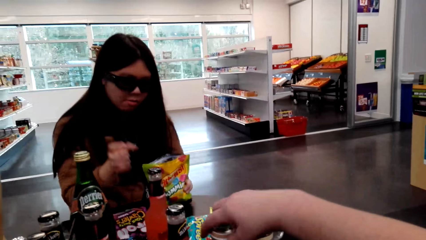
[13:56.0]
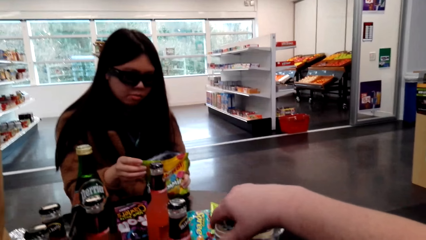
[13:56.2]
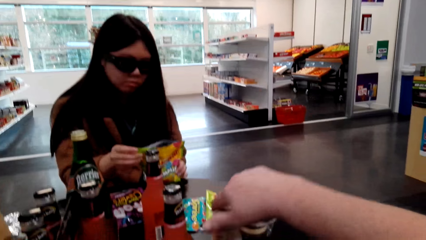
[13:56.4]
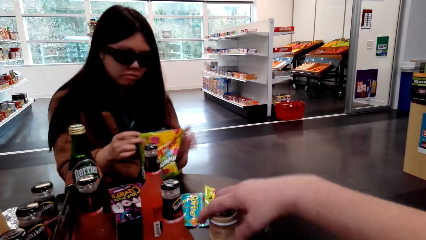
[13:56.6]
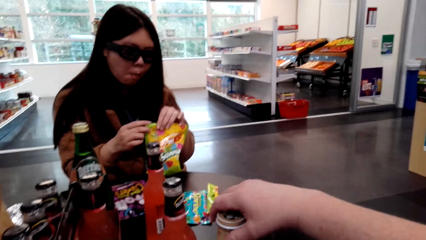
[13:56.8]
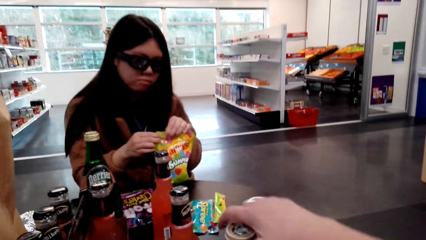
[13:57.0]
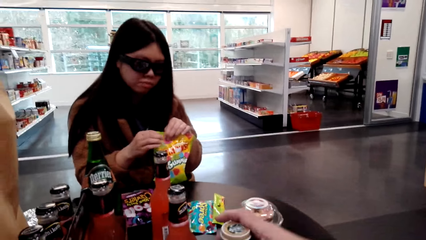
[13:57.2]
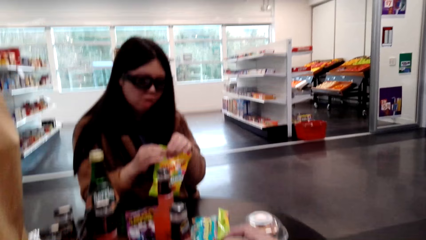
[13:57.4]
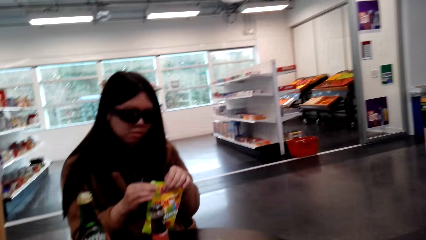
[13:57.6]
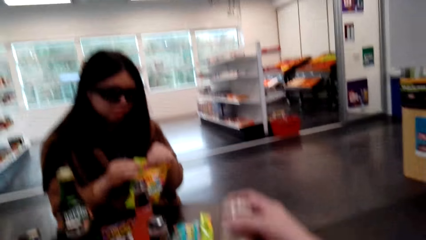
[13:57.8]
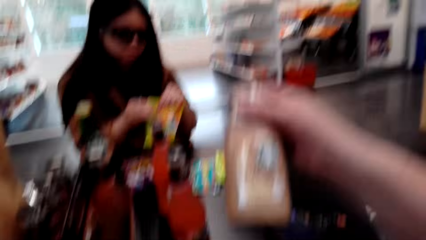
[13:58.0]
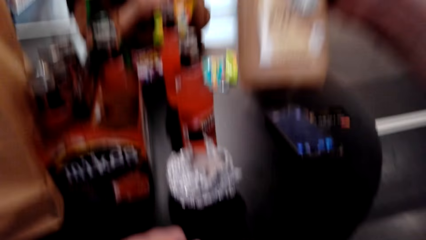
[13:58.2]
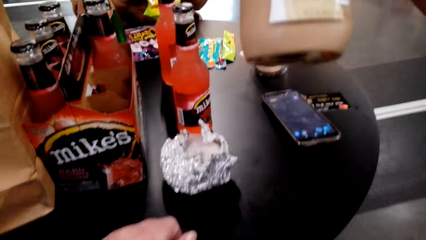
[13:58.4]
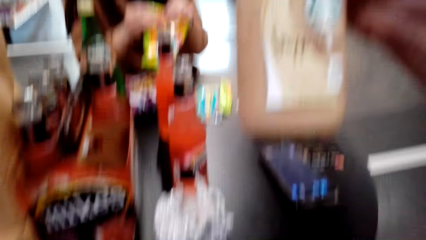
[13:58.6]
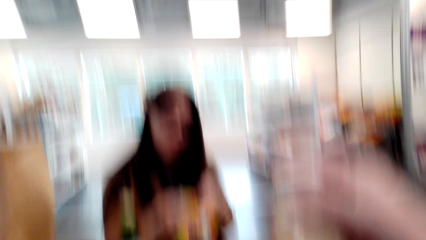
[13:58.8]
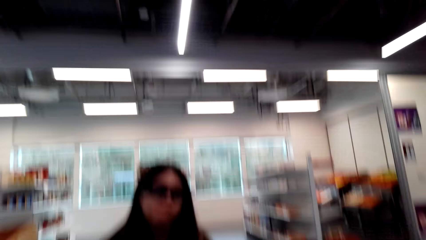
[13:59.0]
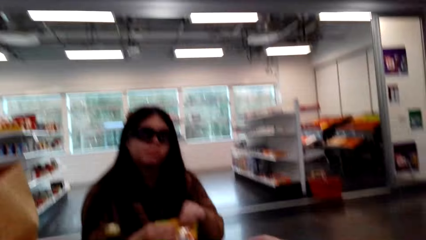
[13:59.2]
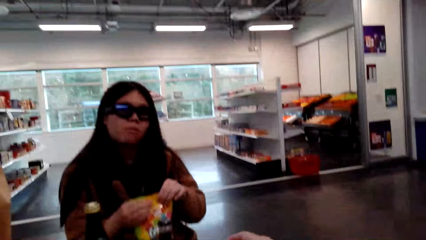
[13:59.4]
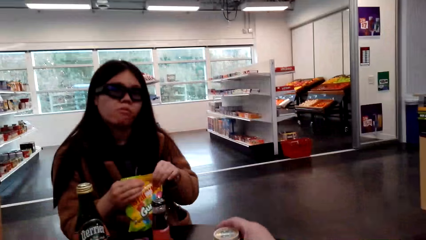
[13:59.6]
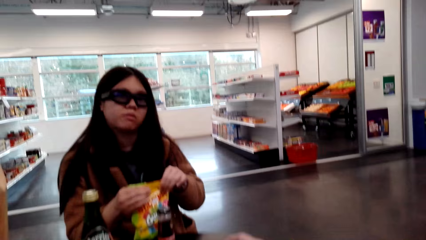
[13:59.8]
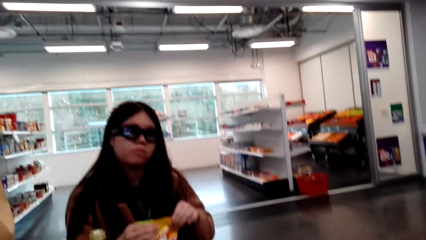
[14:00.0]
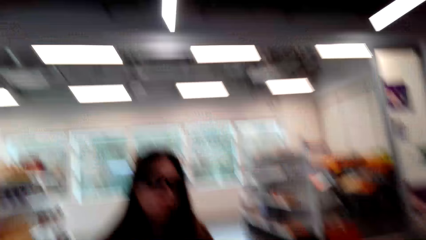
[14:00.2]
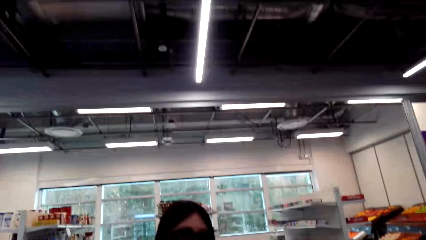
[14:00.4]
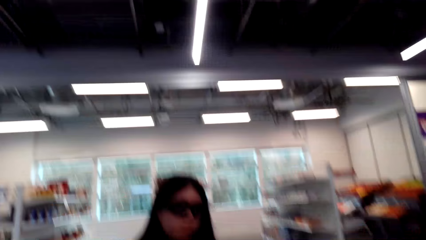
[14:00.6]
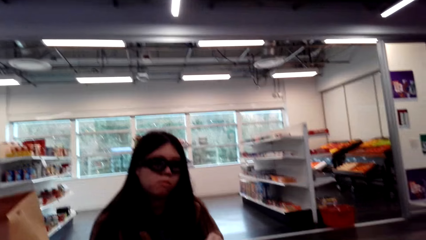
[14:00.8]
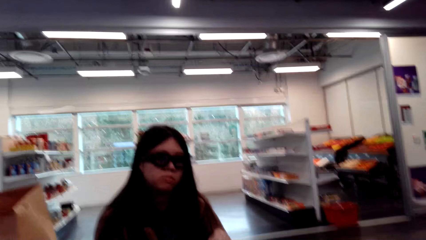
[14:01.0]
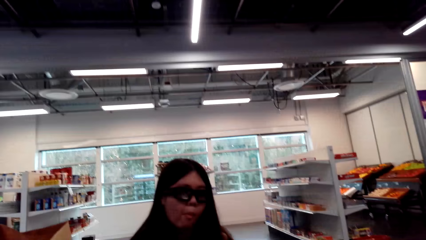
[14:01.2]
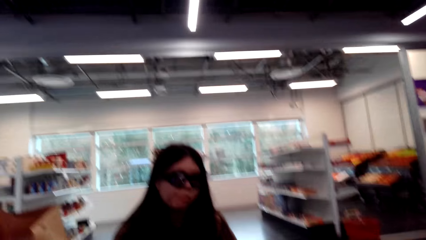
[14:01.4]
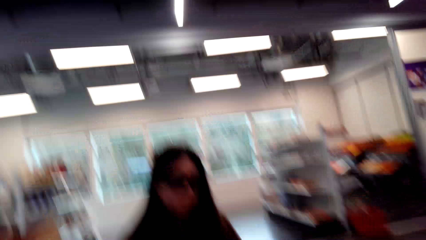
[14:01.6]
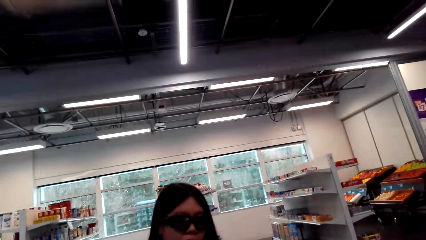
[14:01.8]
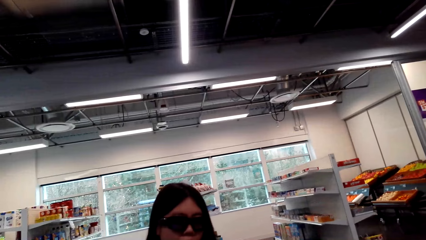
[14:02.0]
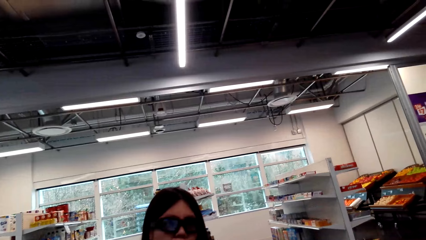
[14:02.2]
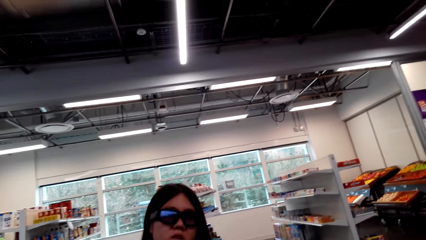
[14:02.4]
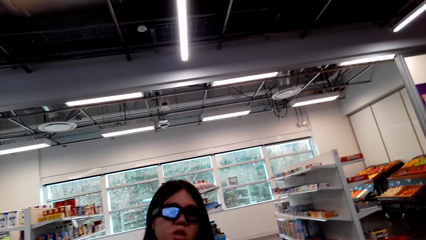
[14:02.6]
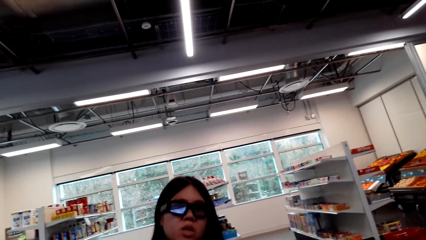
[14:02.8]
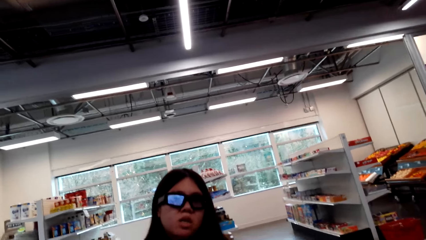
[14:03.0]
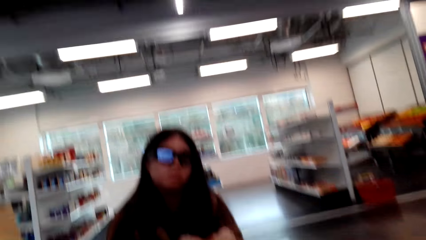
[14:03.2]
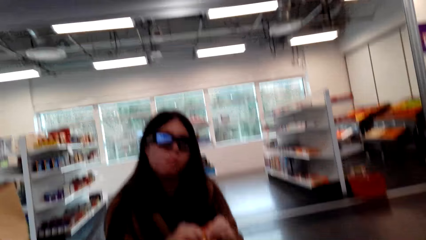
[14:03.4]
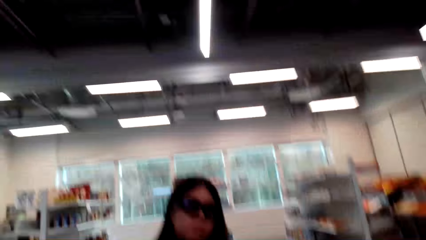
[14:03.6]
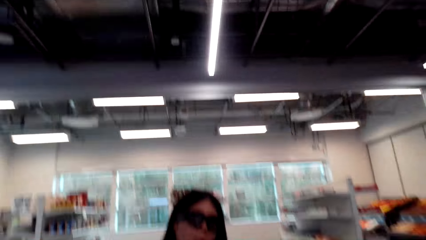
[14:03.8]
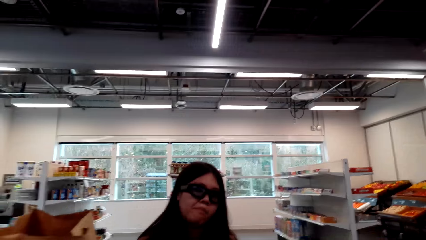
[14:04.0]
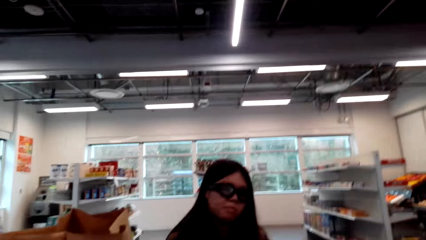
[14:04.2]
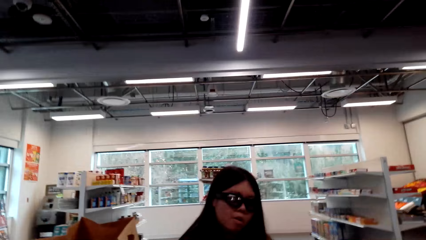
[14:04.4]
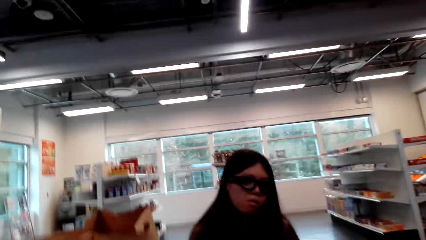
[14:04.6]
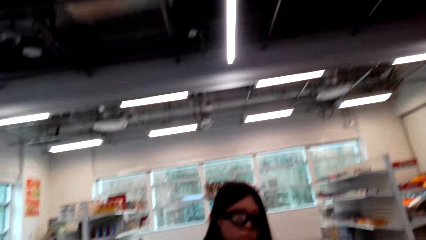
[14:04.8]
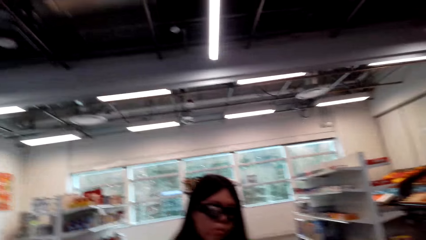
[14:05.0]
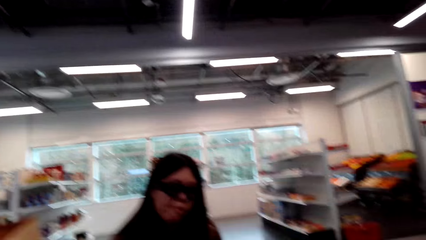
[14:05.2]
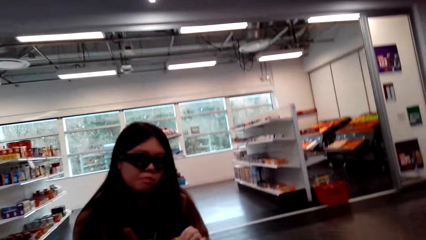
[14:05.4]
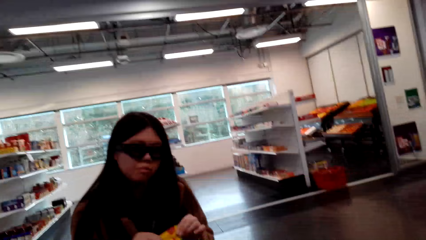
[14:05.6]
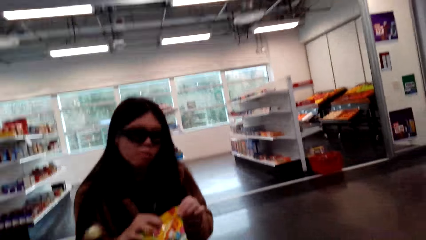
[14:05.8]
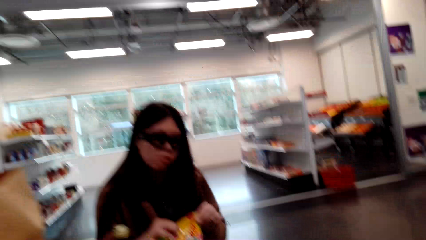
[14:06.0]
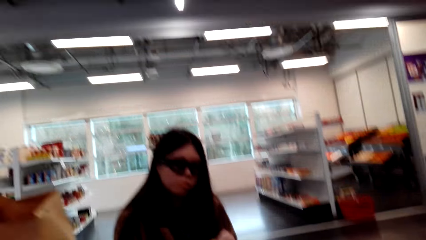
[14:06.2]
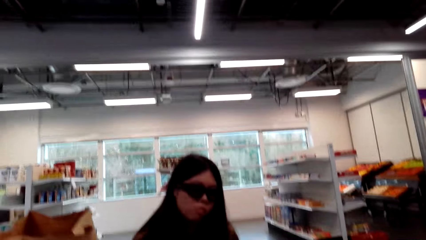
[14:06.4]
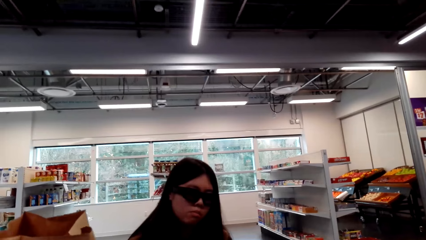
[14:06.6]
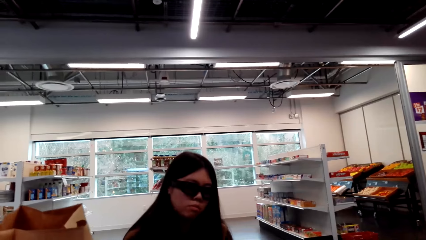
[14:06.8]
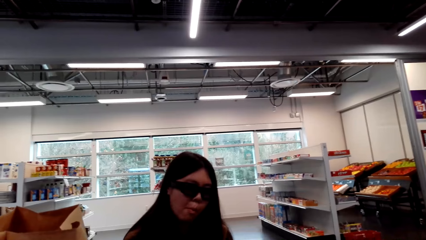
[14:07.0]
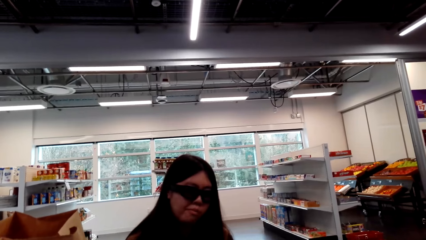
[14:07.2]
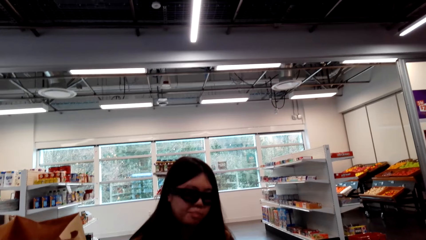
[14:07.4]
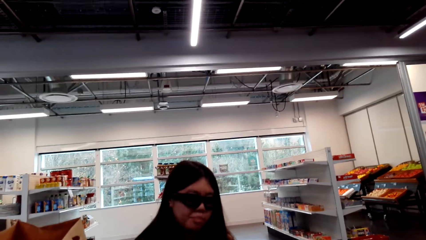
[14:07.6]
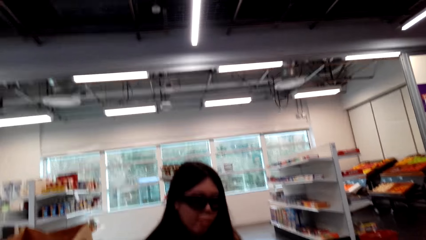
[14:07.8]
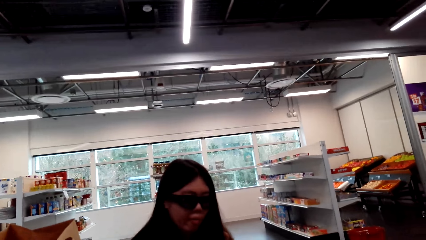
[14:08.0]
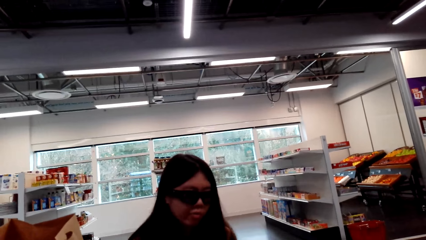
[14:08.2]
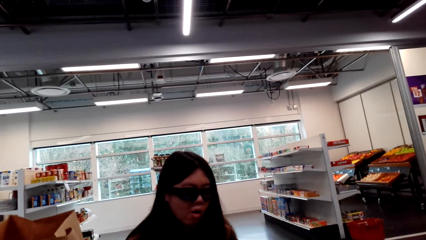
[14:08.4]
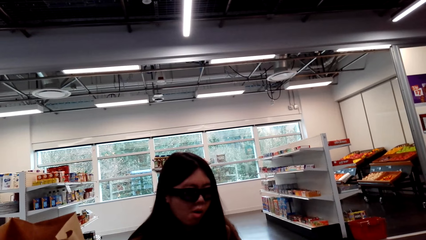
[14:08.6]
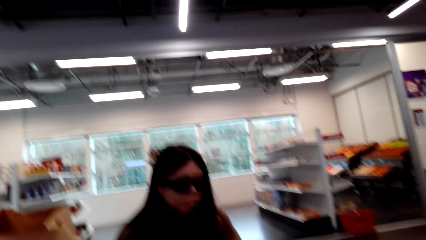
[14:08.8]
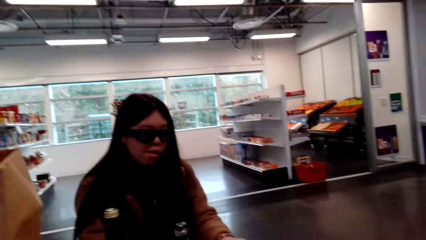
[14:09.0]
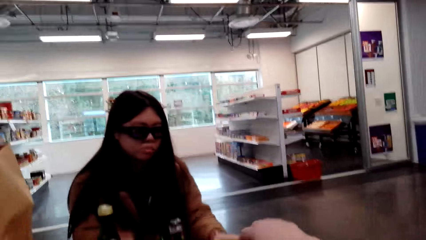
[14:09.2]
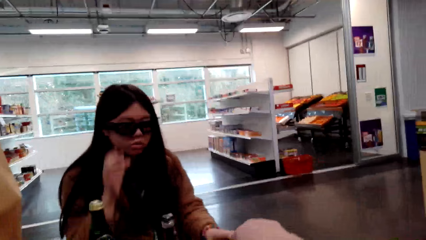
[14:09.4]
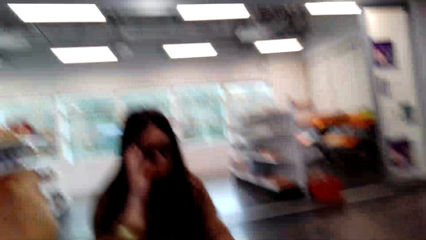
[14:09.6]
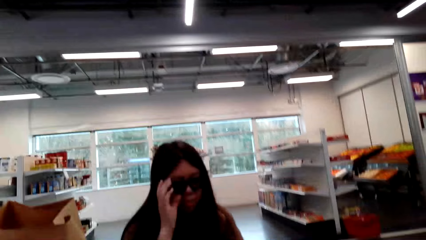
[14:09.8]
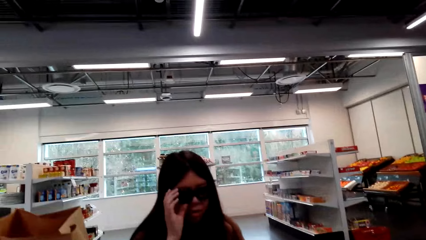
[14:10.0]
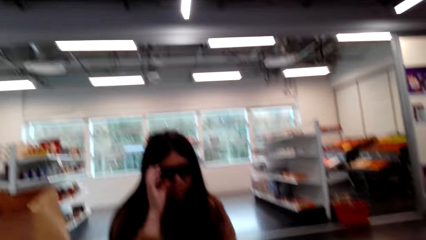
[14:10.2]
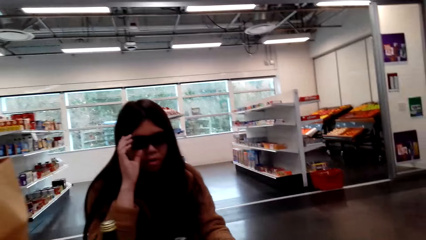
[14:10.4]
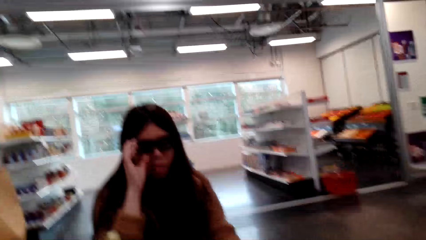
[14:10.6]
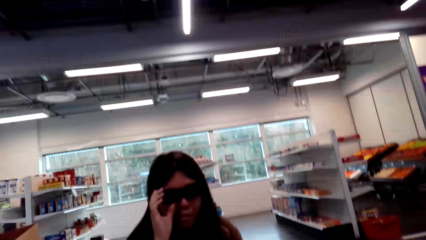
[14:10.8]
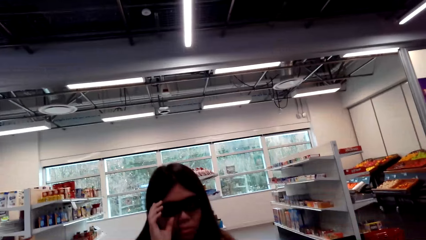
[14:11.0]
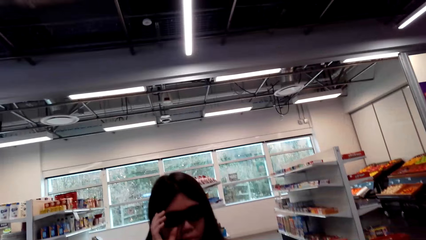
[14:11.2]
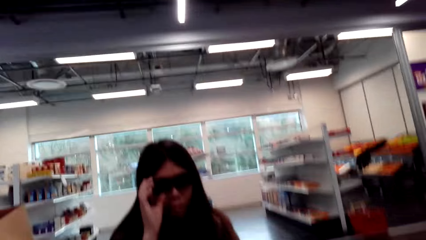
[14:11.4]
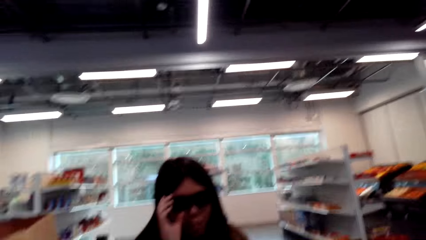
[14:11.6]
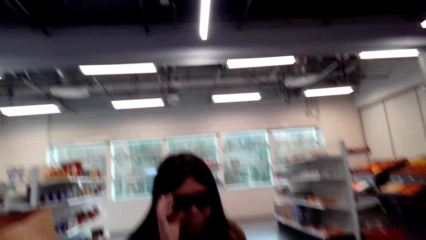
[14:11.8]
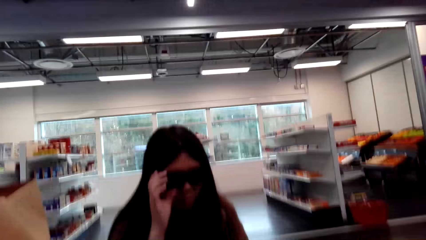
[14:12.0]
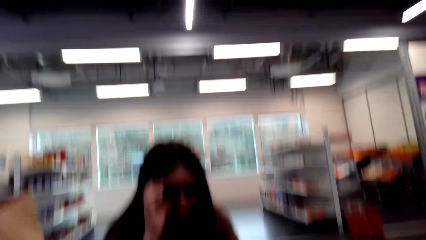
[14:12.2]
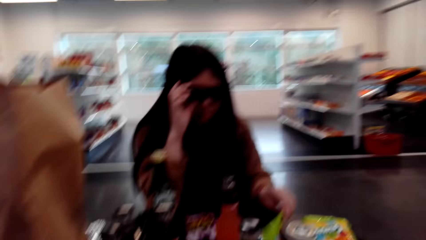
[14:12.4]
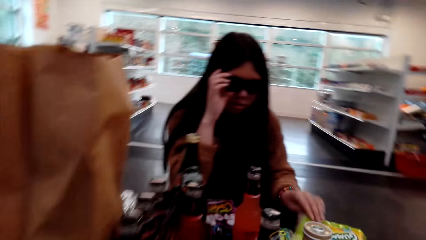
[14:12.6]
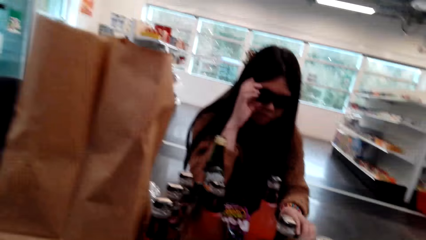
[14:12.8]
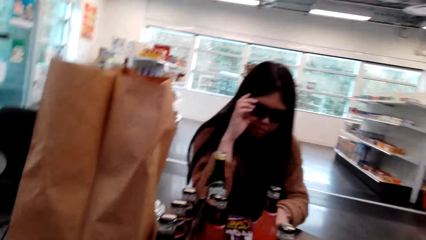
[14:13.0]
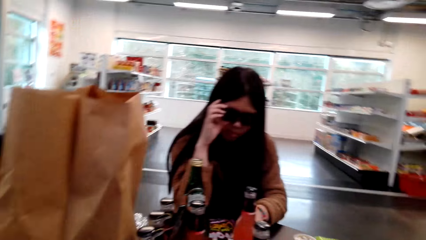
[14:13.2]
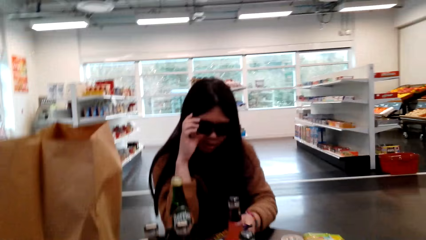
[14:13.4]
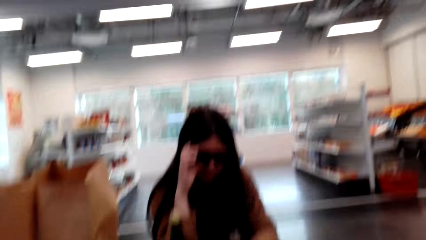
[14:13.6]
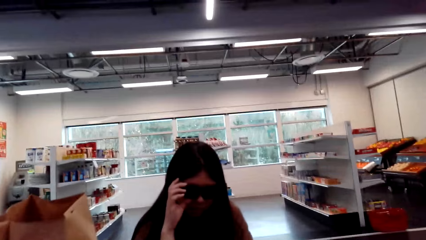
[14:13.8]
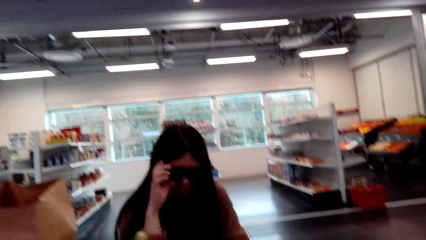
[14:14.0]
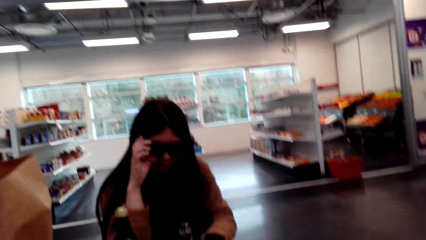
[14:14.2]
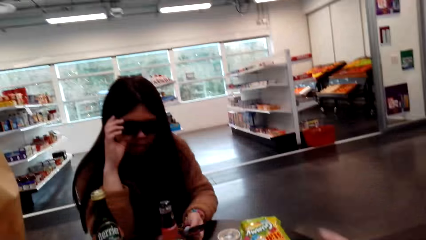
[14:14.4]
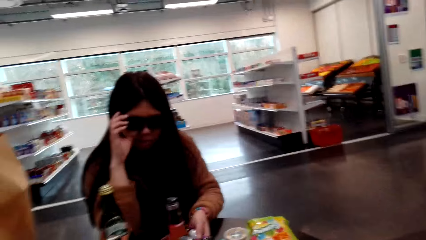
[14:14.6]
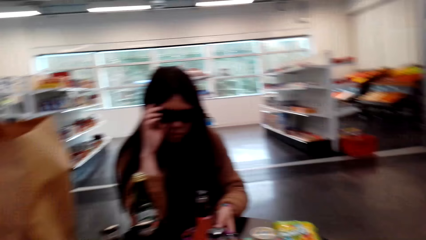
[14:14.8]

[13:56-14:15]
The lady eats candy. The camera wearer touches something, picks up a bottle, and talks with the lady. They look around and talk with the lady. The lady speaks to the camera wearer. The camera wearer talks with the lady. The lady eats candy. The camera wearer talks with the lady. The lady touches the glasses. The camera wearer talks with the lady. The lady speaks to the camera wearer.
